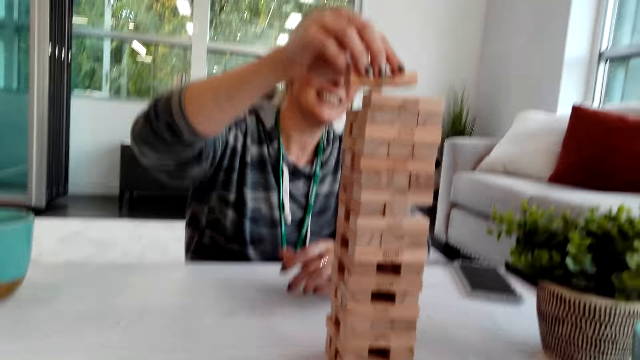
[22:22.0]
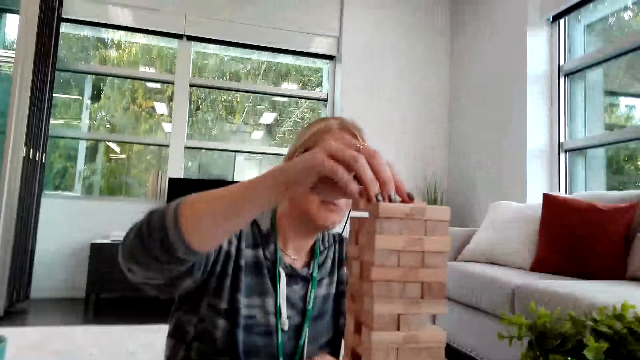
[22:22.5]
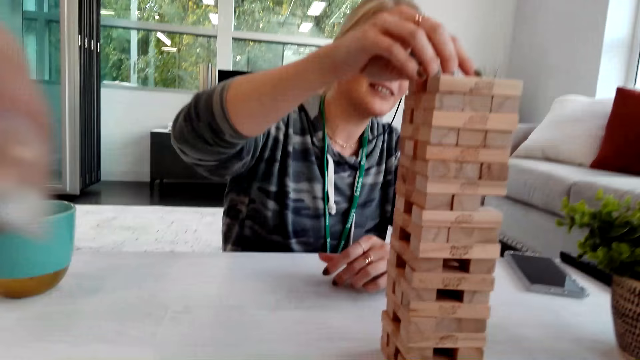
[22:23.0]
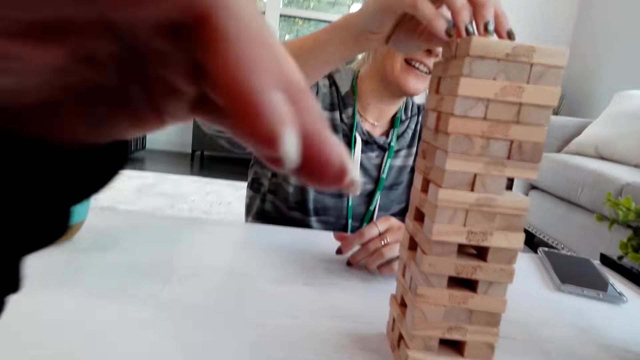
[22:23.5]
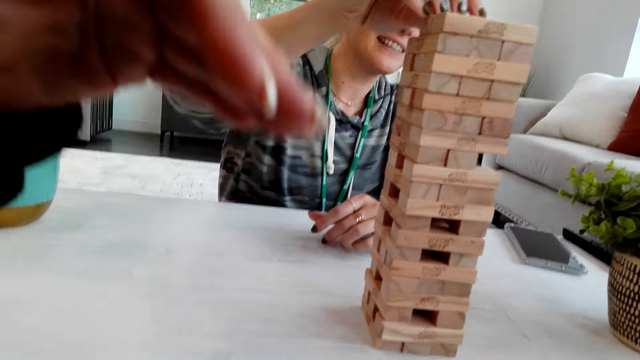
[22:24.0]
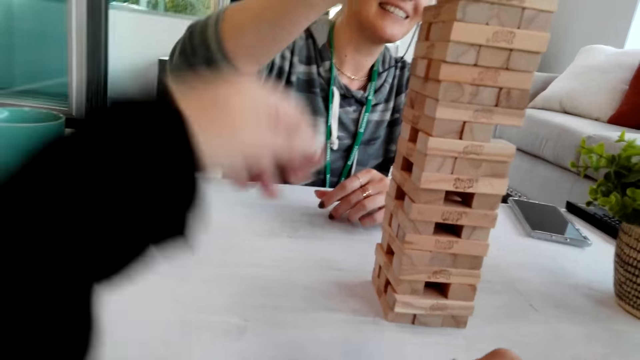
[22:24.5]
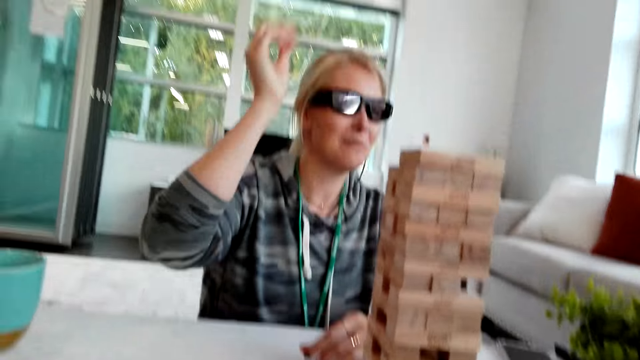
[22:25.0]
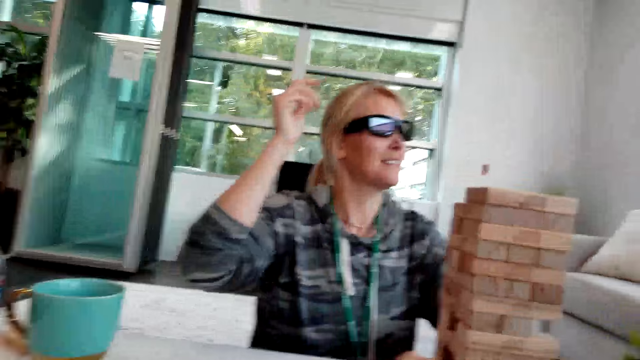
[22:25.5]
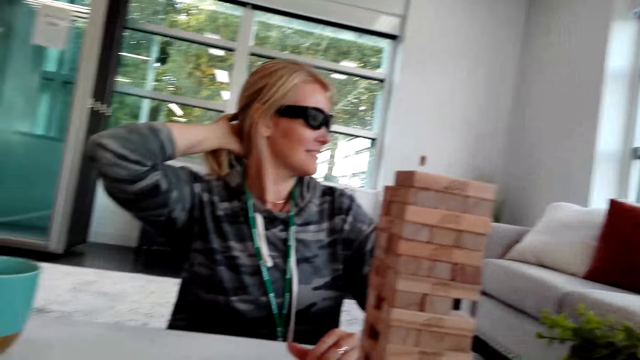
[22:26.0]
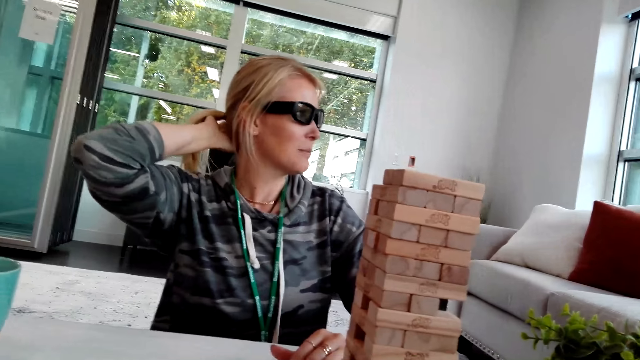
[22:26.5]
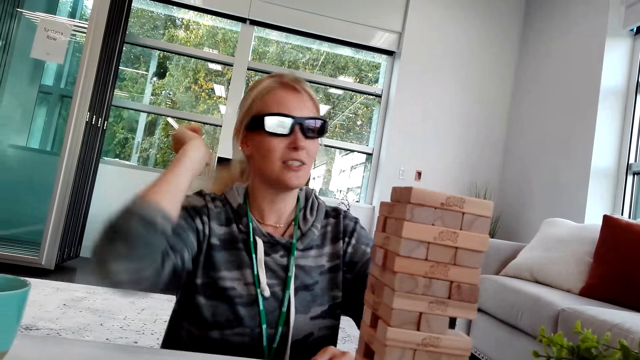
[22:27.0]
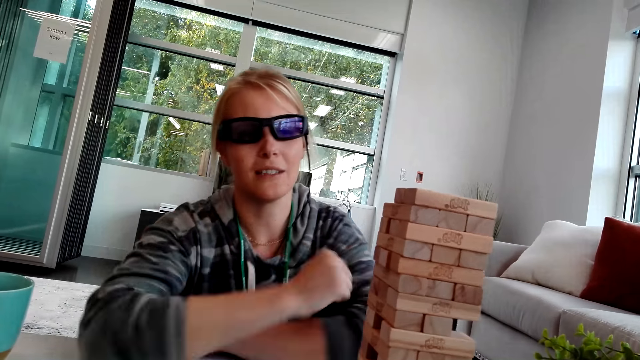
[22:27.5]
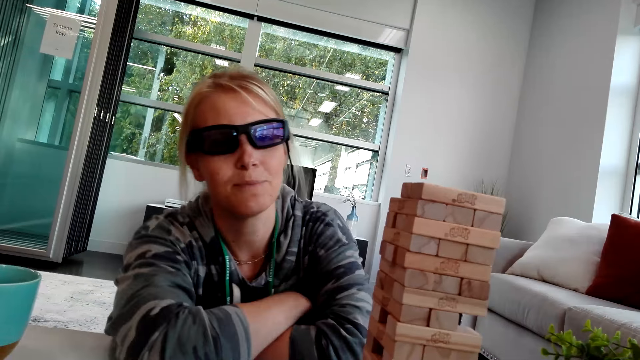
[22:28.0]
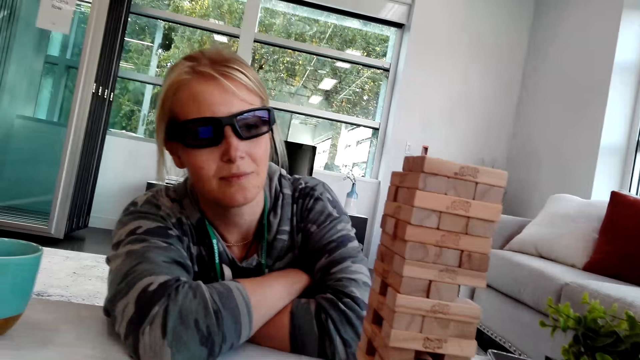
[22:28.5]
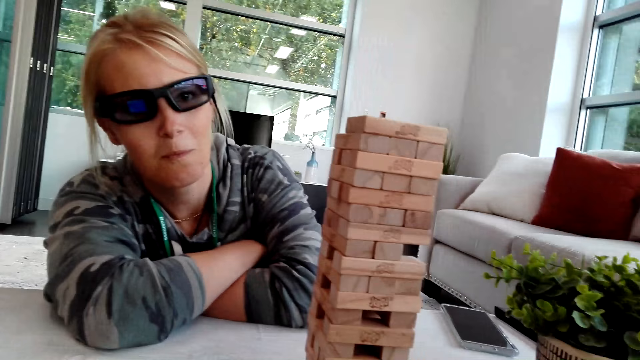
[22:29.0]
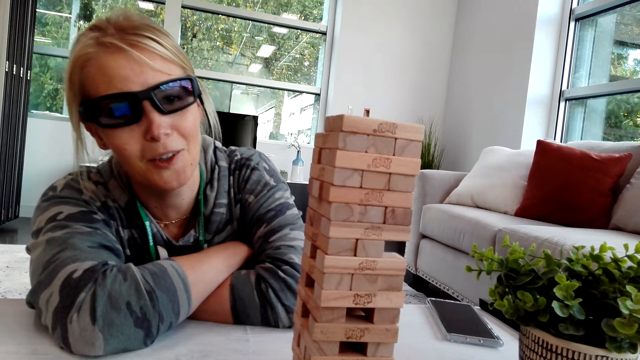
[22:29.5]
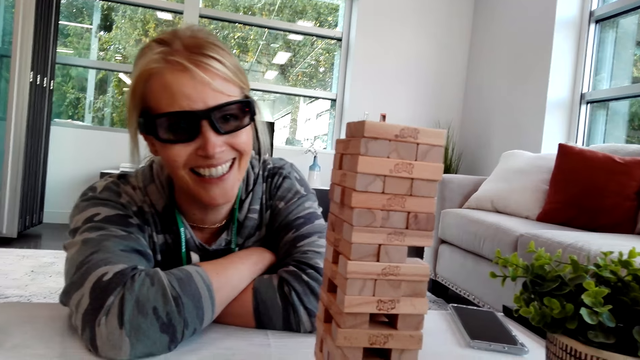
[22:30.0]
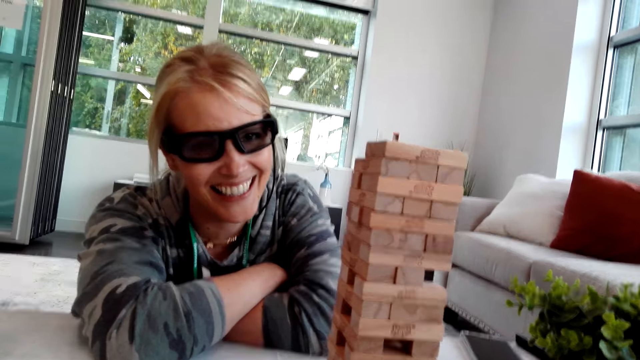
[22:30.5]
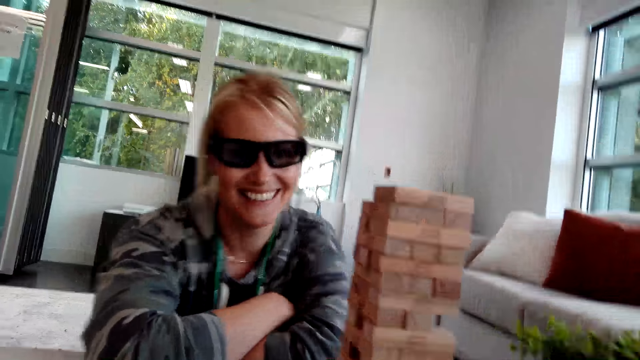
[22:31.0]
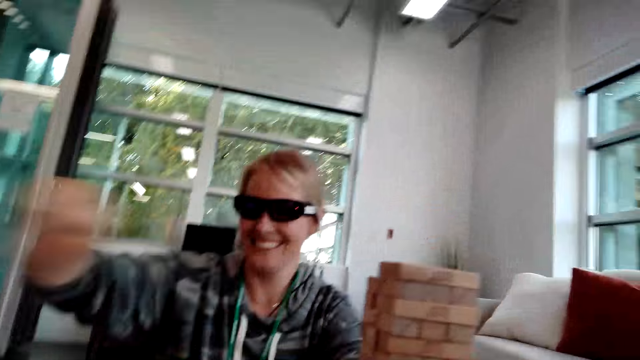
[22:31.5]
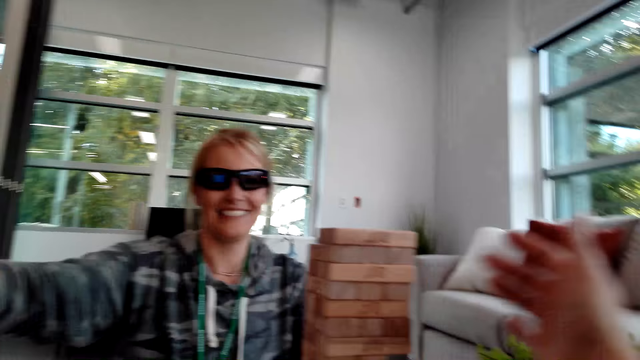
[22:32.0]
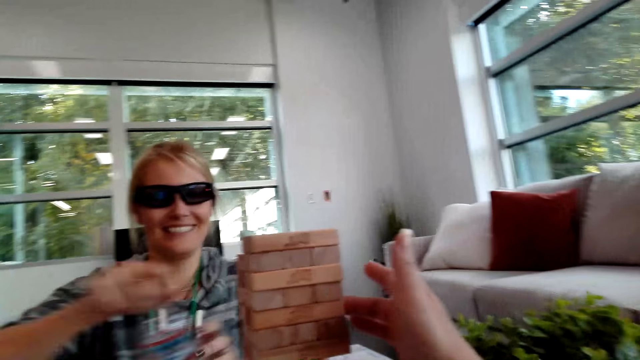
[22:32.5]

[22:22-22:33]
The camera wearer raises a hand. A person laughs. The person talks to the camera wearer. The camera wearer talks with the person. The person laughs.

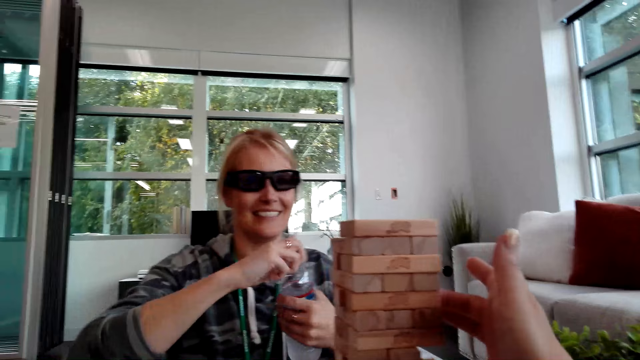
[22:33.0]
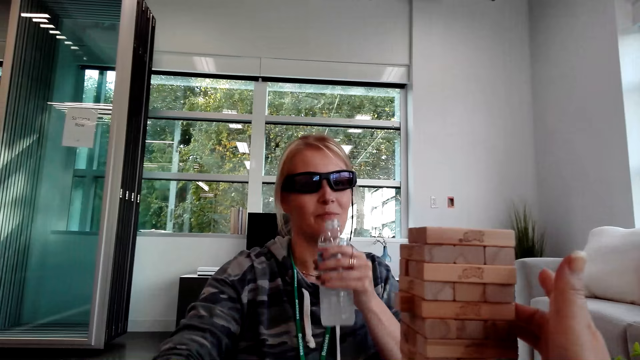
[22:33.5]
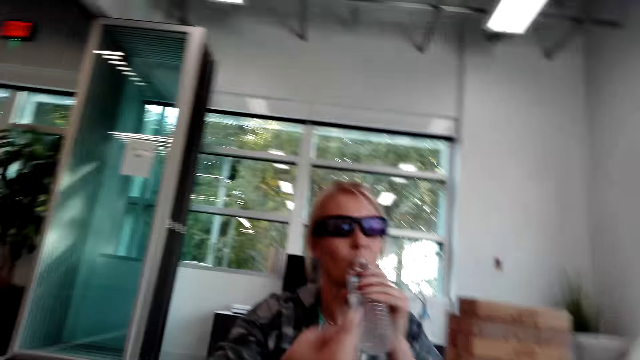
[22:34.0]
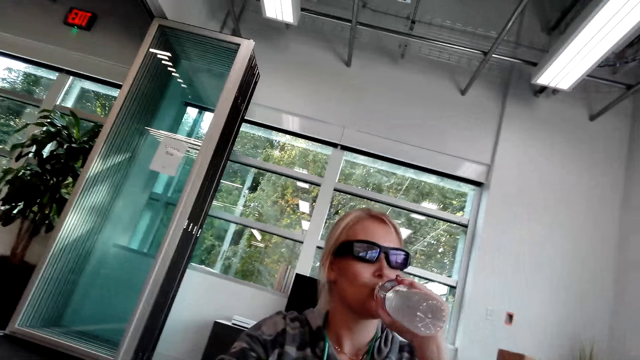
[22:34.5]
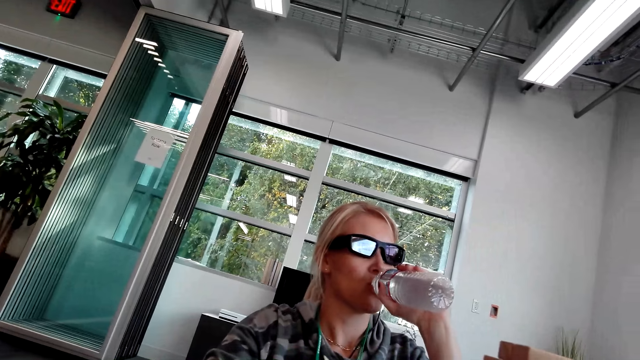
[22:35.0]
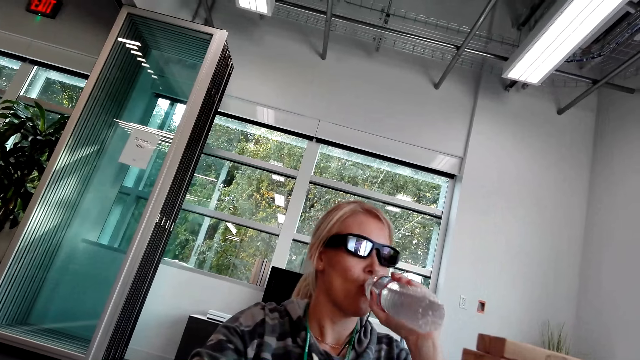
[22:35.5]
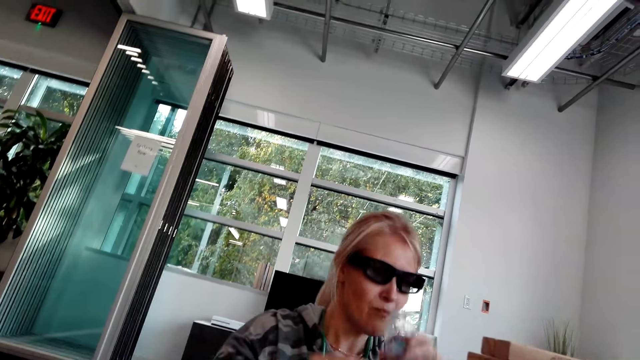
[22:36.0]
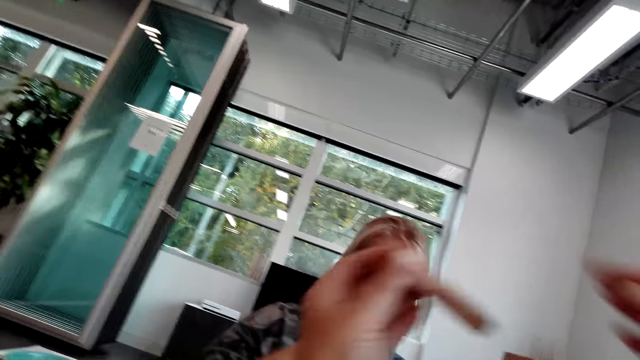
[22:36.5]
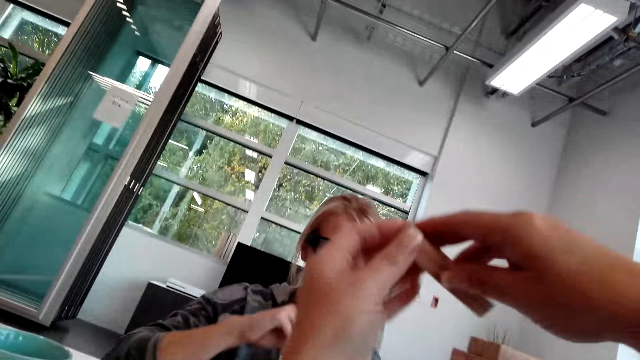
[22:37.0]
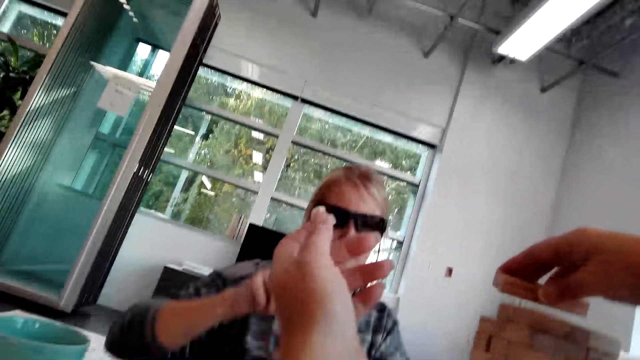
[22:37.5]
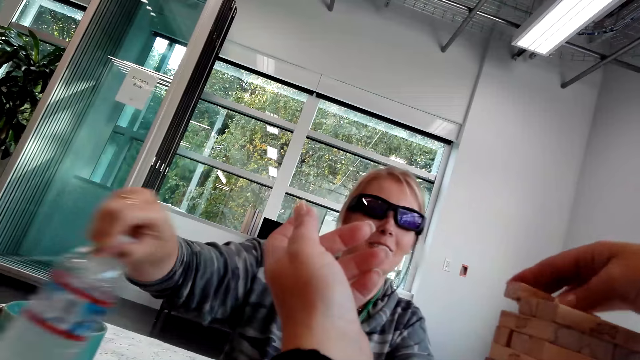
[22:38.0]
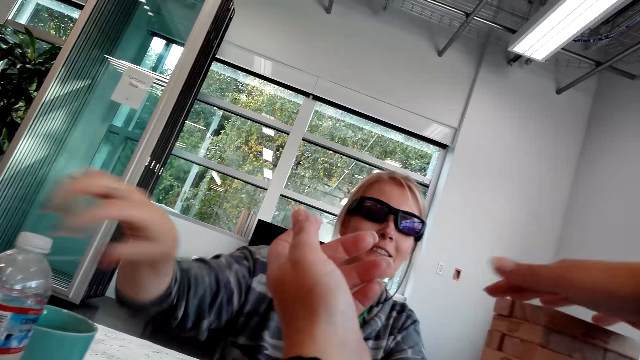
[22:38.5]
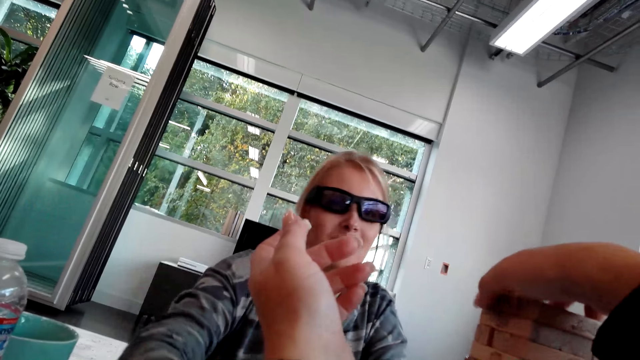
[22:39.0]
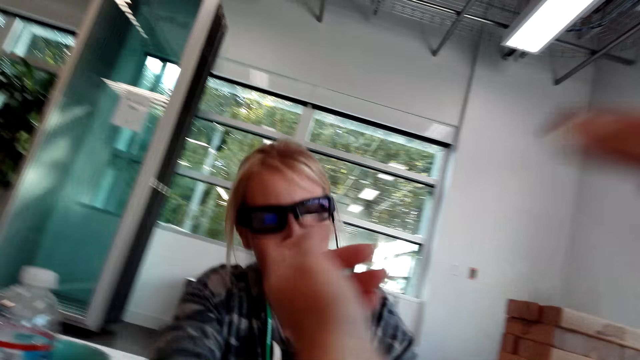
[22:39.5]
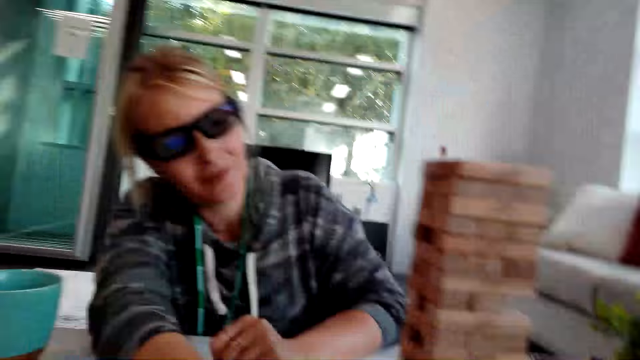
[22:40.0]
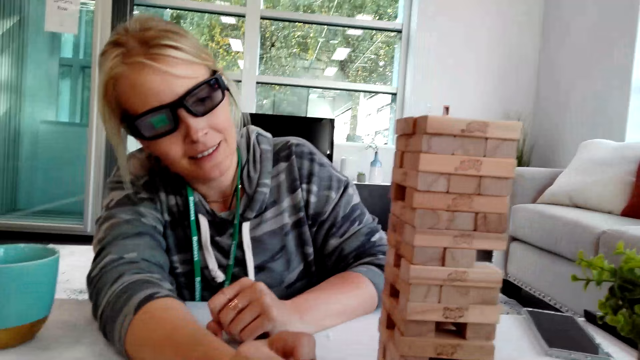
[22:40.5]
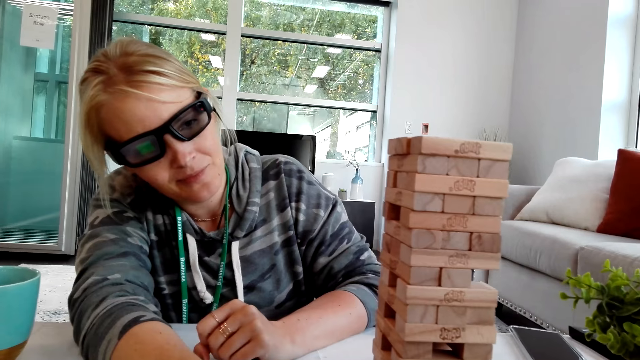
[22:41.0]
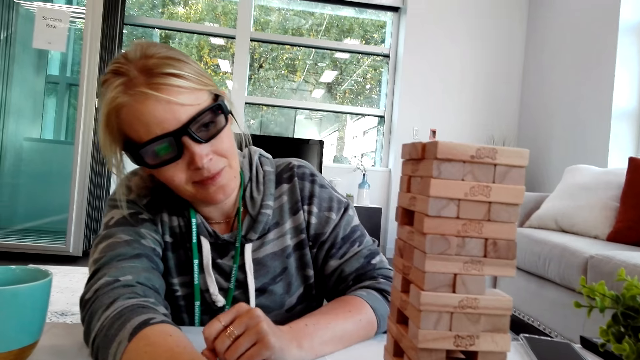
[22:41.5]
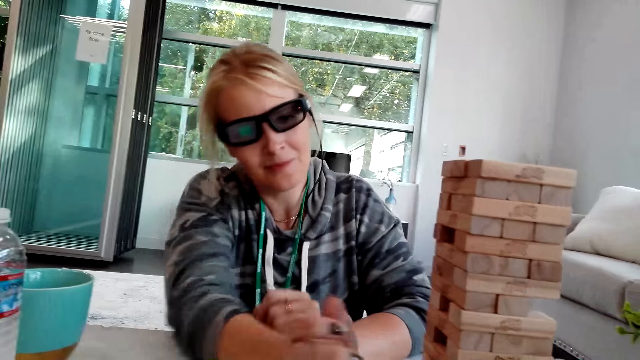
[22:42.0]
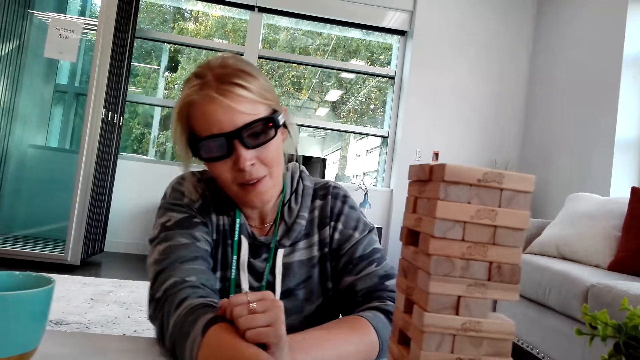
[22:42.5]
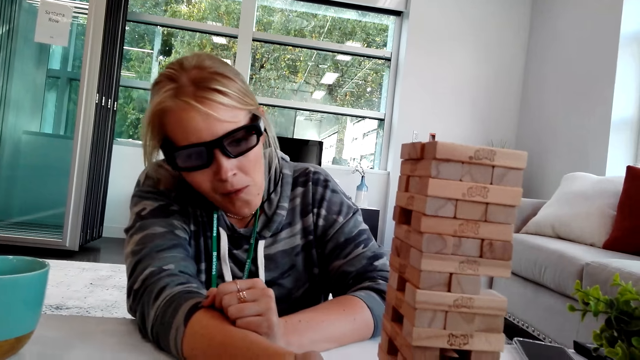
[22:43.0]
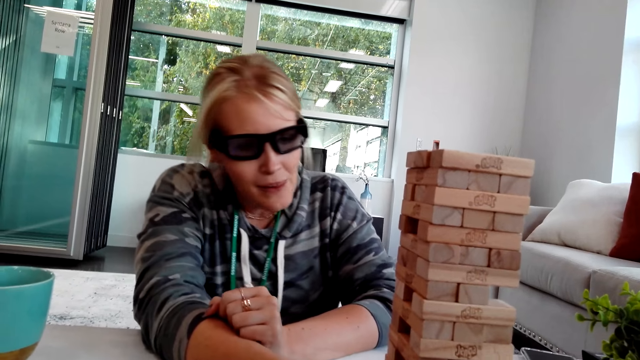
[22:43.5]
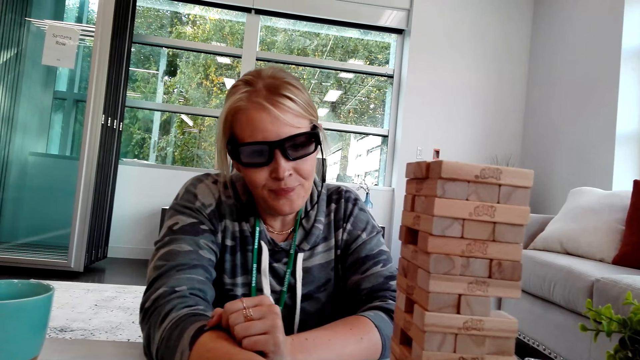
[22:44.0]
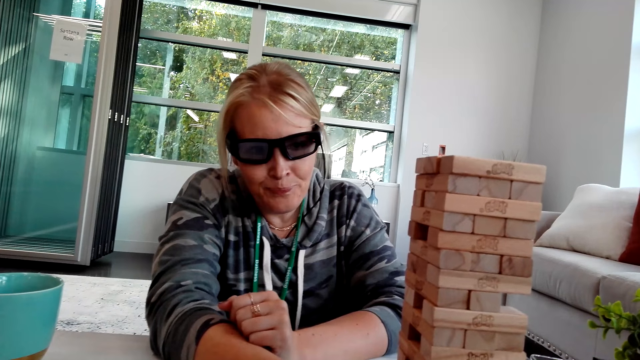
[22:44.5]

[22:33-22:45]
The camera wearer removes a jenga block from the other blocks while talking to a woman. The woman drinks water. The camera wearer talks with the woman. They pick the tower wood block game. They put the jenga block with the other on top while talking. The woman puts the water on the table. The camera wearer picks the tower wood block game.
